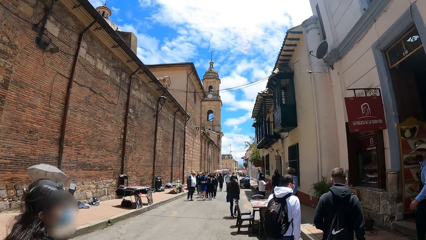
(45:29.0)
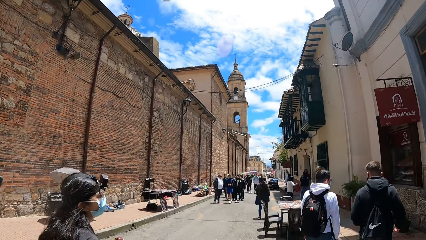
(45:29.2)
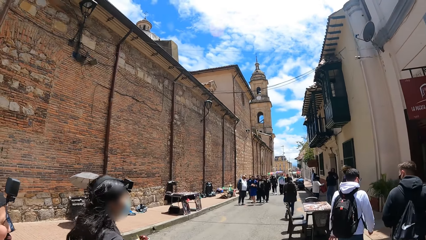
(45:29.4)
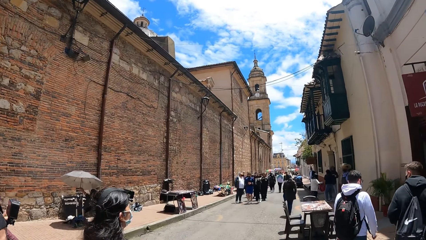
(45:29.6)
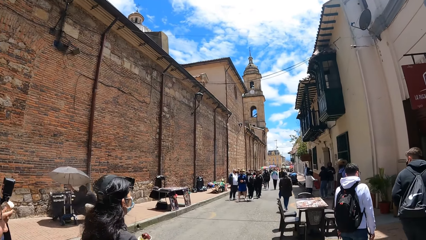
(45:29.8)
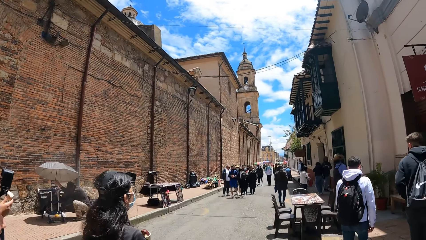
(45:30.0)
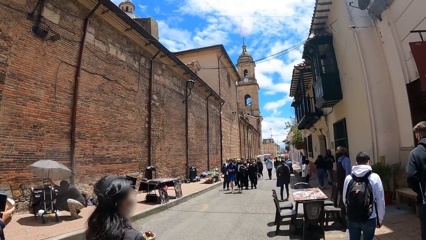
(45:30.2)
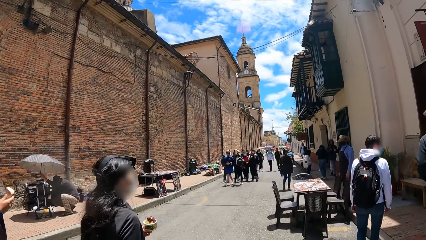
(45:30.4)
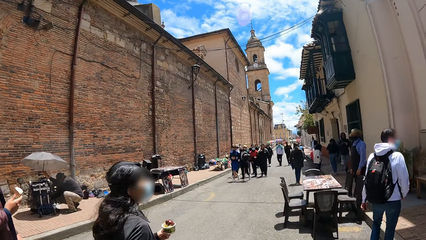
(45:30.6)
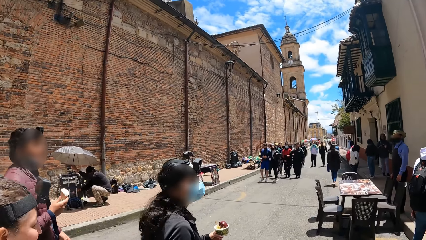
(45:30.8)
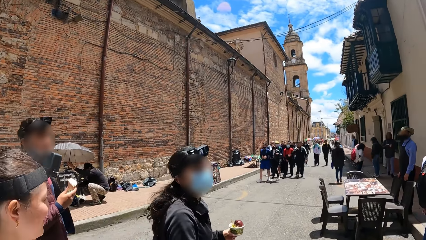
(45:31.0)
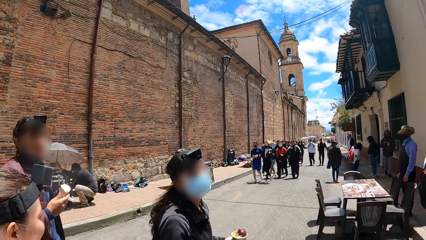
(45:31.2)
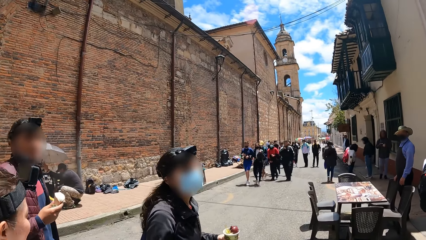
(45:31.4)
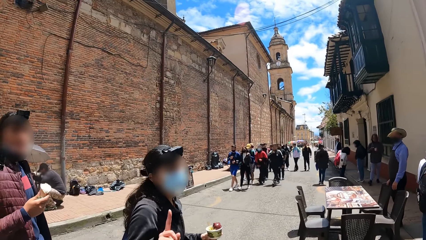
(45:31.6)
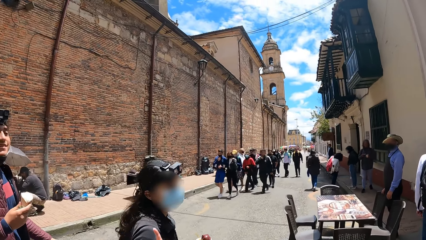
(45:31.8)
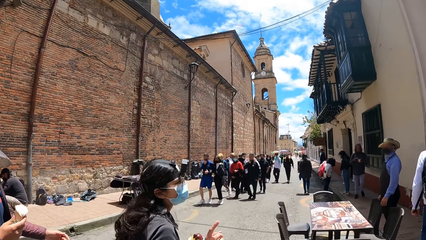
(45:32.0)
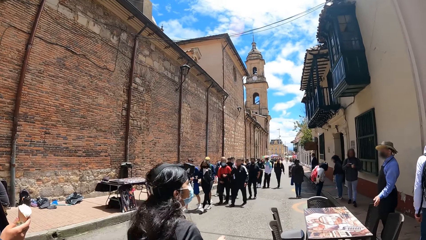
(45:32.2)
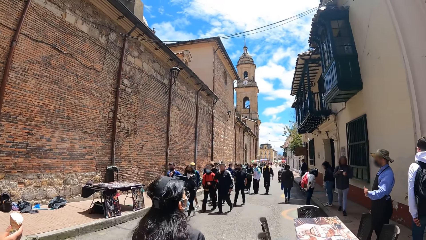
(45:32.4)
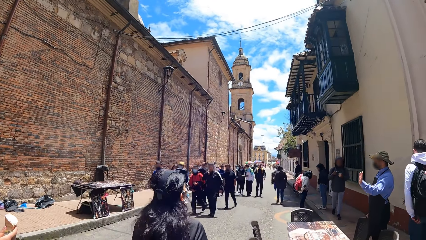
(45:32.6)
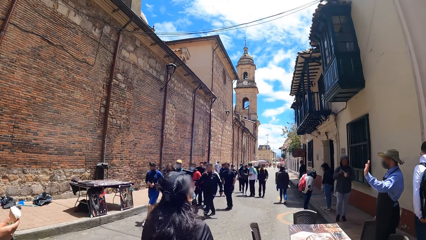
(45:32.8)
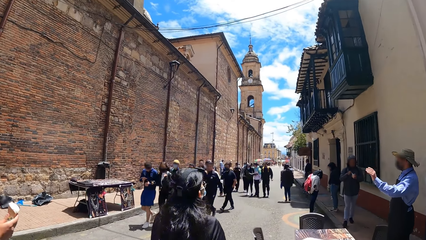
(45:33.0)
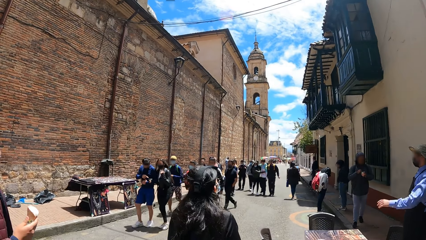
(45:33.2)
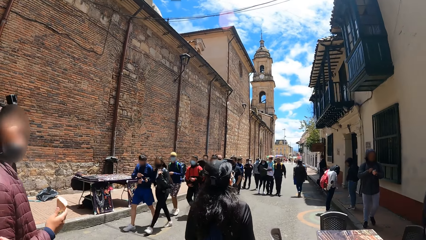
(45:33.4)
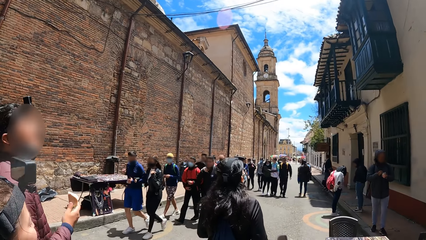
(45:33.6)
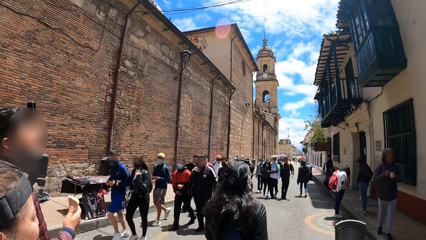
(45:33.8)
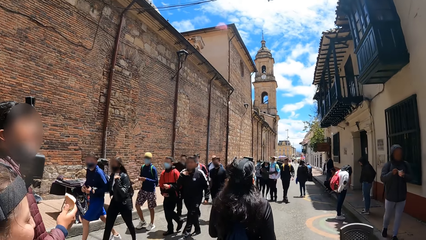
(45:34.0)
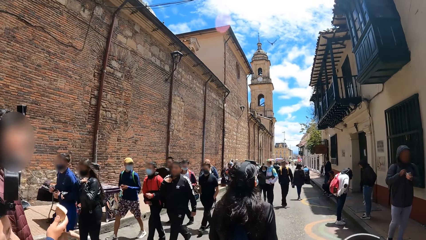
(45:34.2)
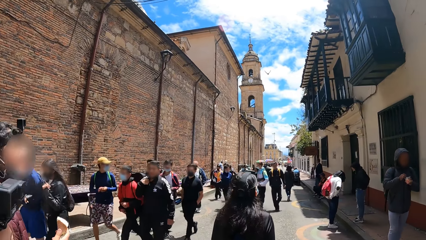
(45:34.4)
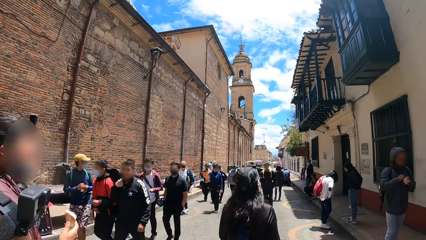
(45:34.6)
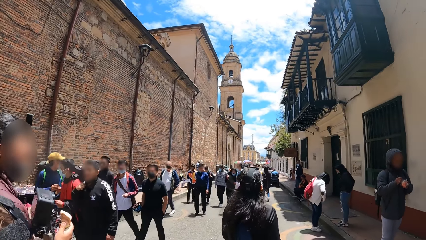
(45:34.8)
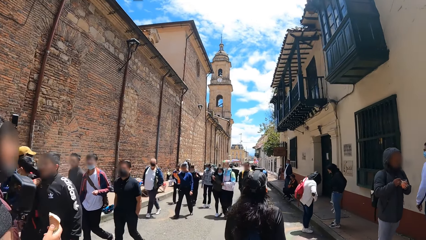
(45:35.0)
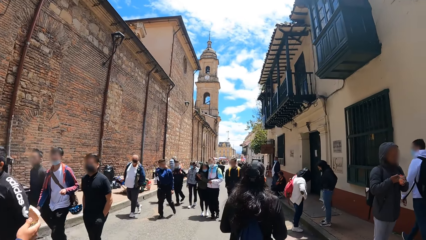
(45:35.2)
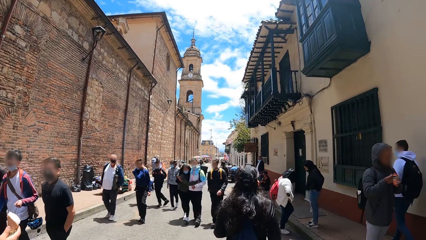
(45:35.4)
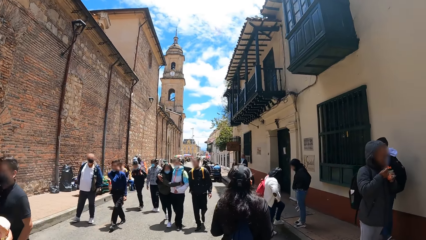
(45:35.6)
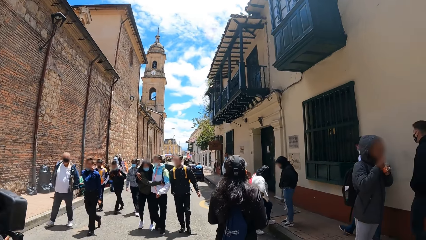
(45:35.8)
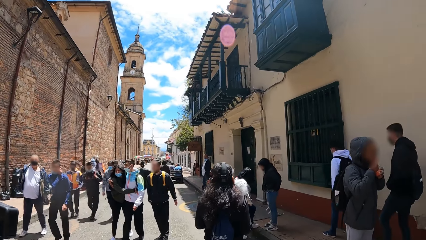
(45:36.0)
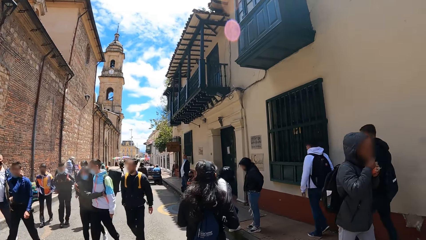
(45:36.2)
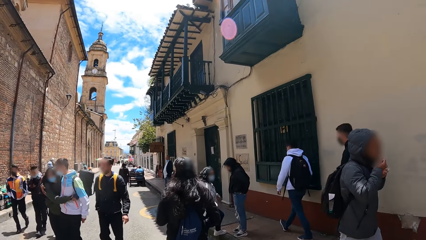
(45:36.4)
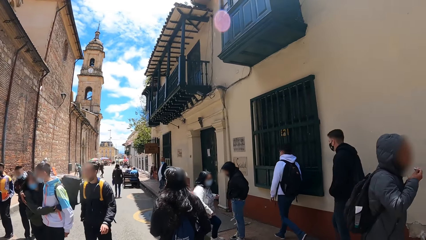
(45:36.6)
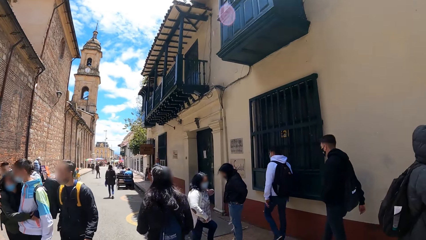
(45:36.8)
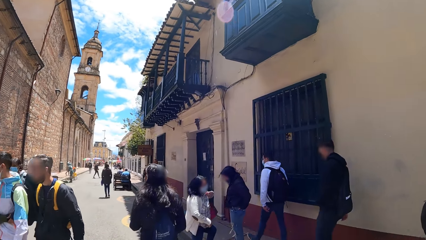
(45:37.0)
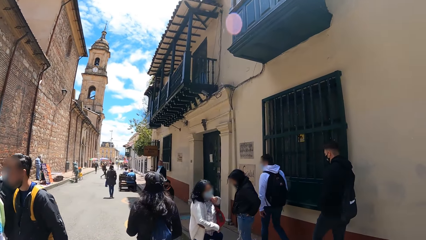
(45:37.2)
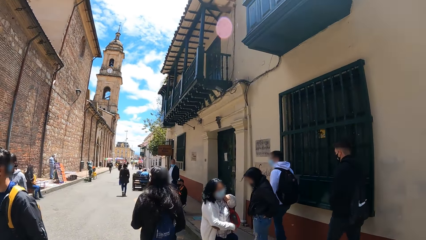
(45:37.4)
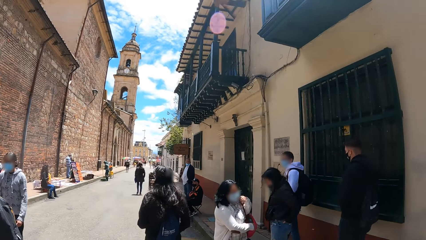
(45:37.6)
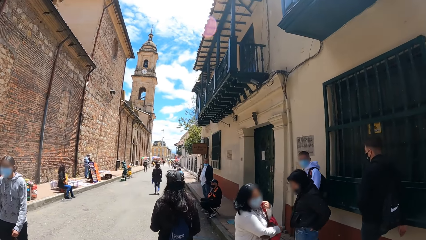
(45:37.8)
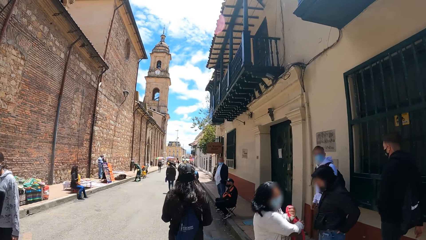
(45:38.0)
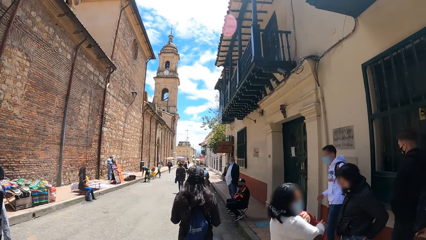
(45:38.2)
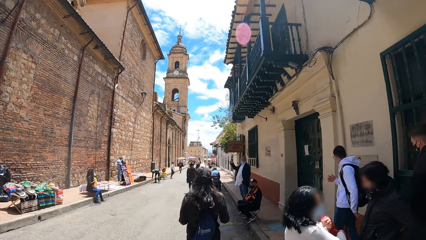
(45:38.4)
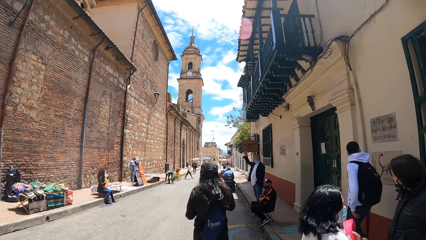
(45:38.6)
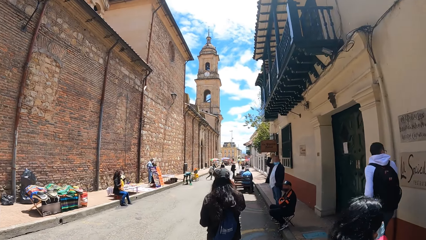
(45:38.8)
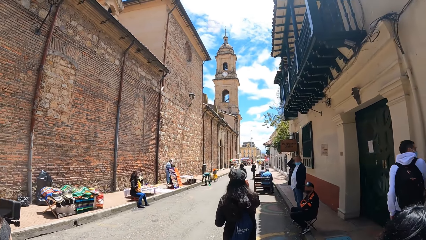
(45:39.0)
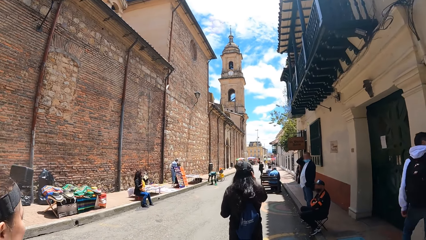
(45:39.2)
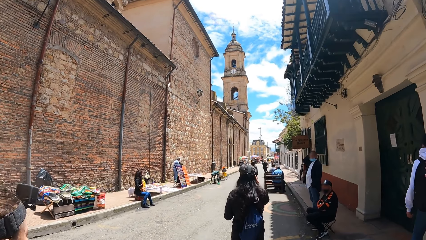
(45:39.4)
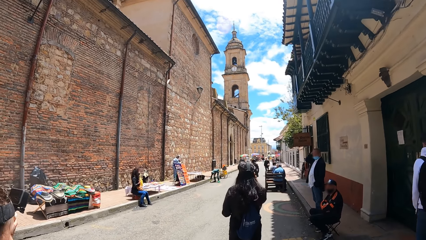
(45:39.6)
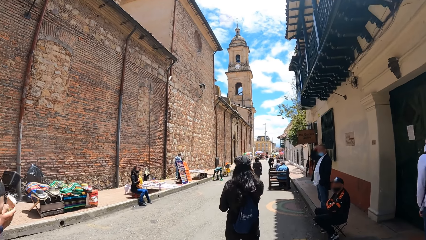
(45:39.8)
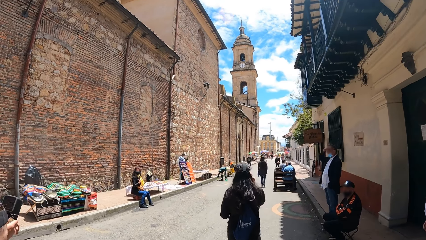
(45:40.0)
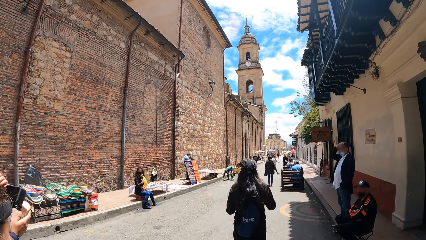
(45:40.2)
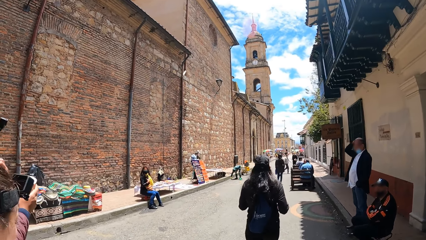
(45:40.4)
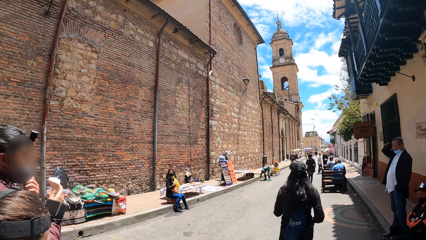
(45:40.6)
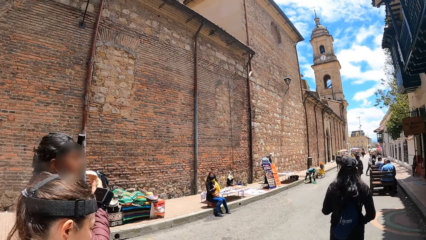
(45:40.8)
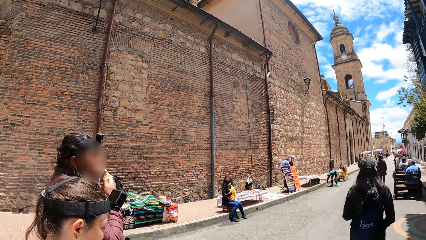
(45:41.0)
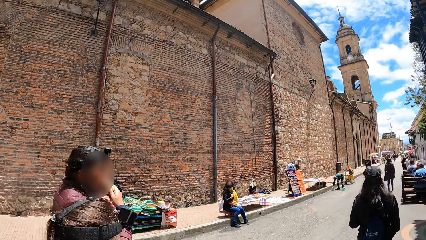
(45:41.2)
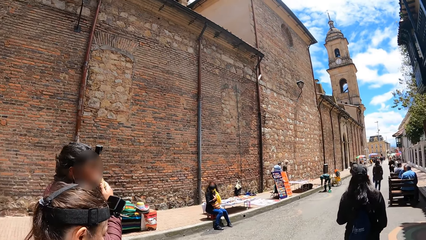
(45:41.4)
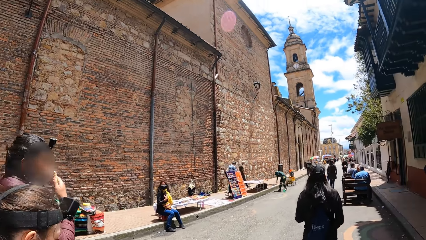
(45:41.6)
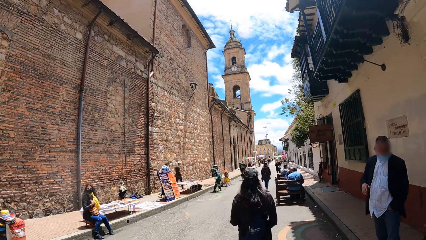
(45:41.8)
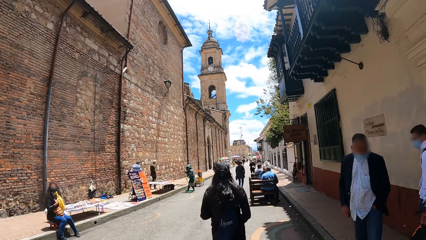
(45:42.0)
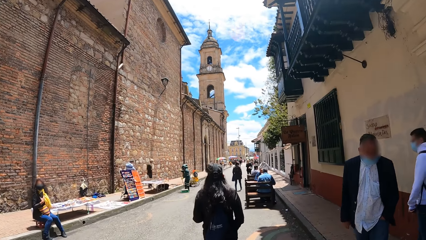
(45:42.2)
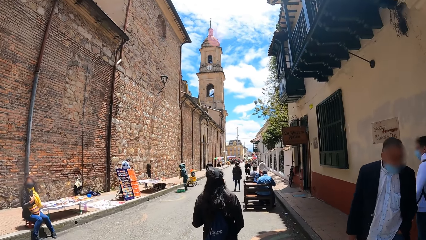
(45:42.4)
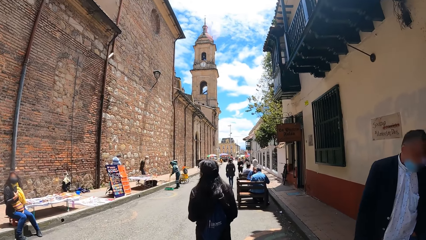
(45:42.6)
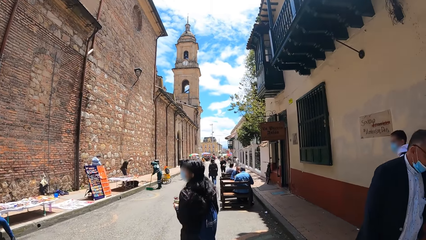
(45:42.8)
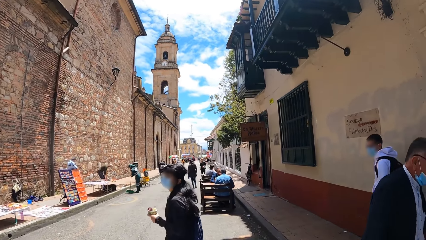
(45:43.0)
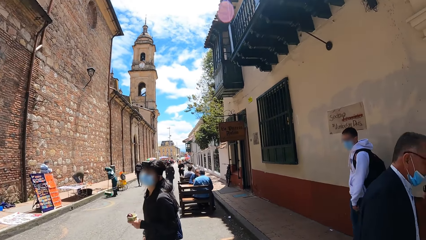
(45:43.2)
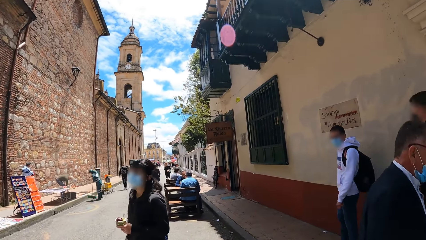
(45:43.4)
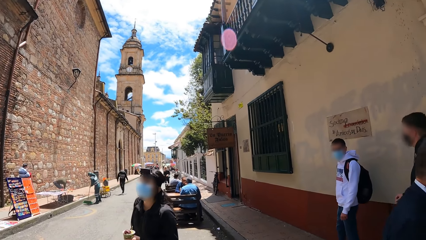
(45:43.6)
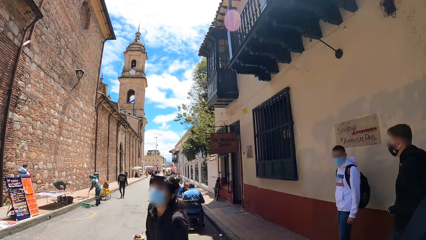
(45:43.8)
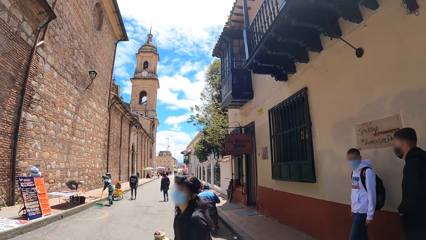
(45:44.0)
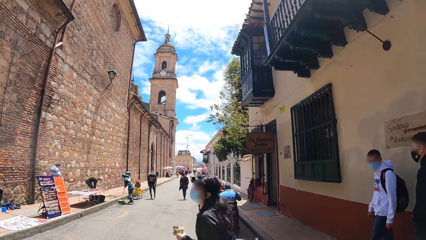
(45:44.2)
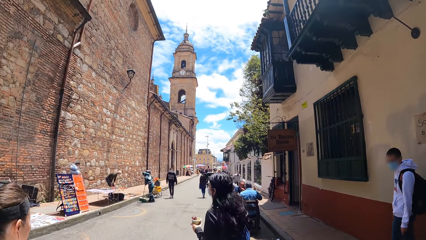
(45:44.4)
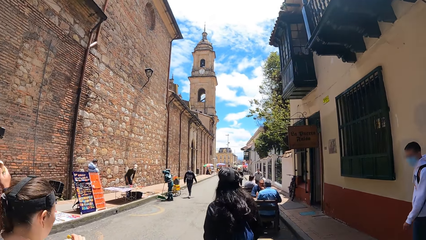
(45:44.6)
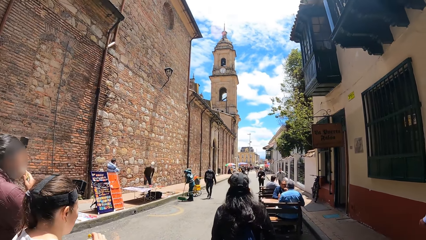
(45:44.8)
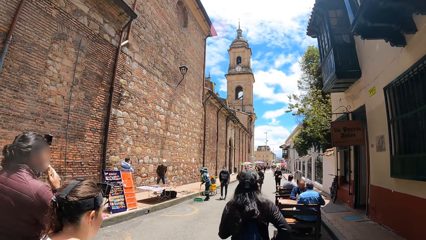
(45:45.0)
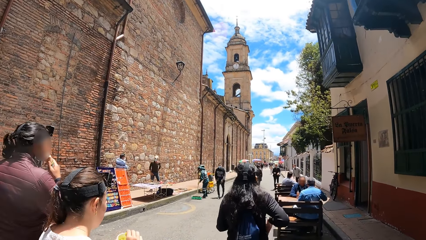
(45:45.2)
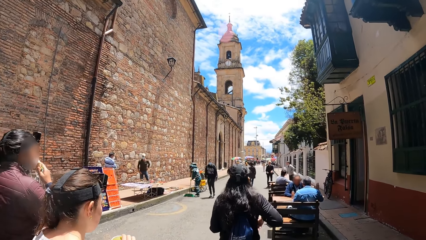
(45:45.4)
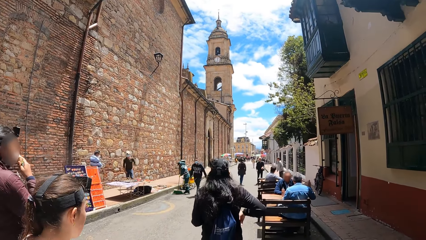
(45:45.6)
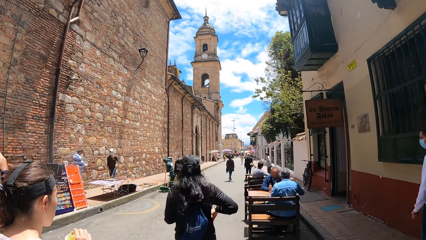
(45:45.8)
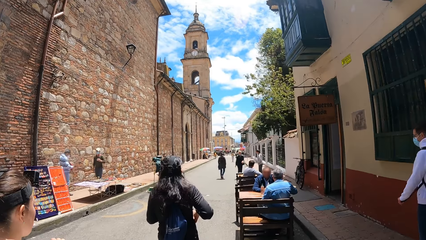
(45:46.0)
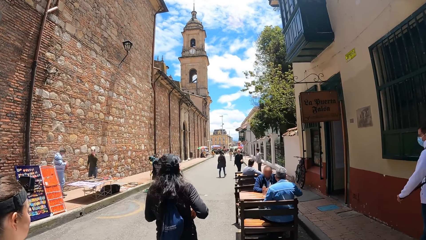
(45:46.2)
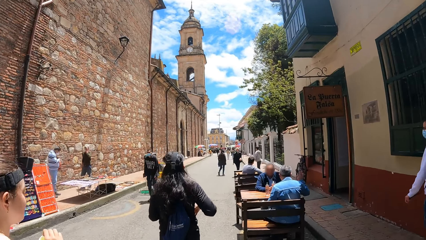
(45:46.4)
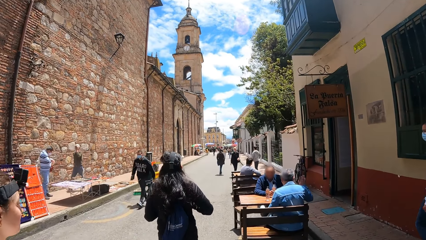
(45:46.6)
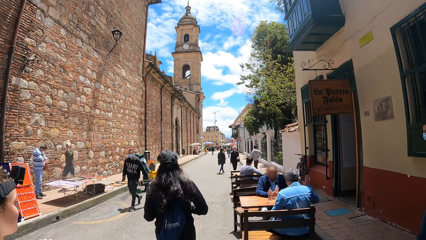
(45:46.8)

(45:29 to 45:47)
A woman brushes her hair with her right hand. A man takes the ice cream cone in his right hand to his mouth. Another woman converses with the man and the first woman.
